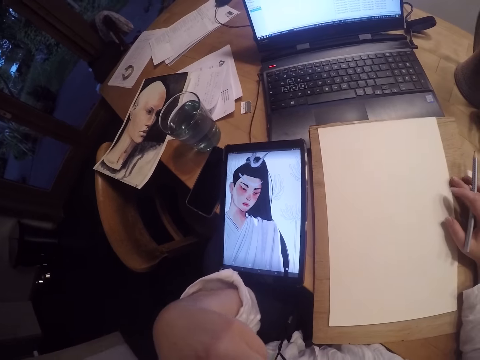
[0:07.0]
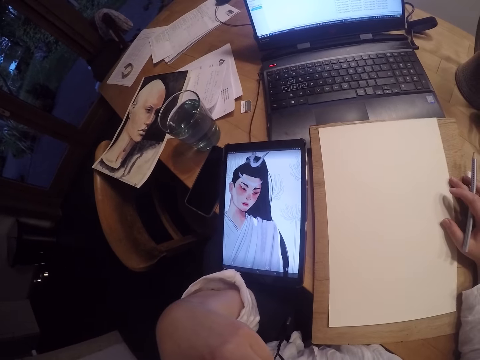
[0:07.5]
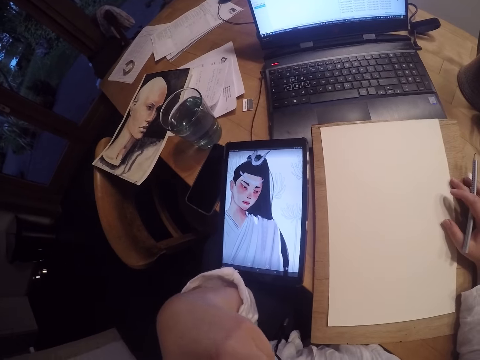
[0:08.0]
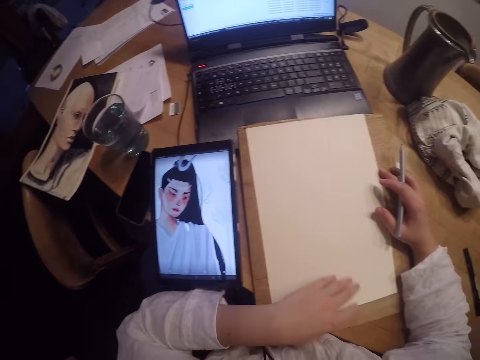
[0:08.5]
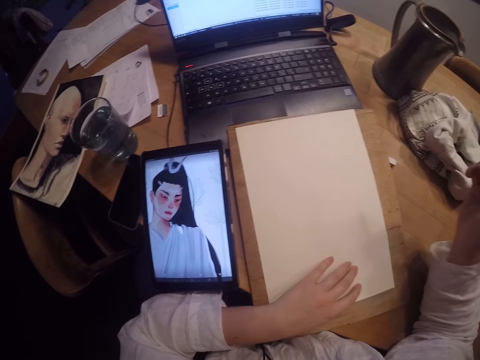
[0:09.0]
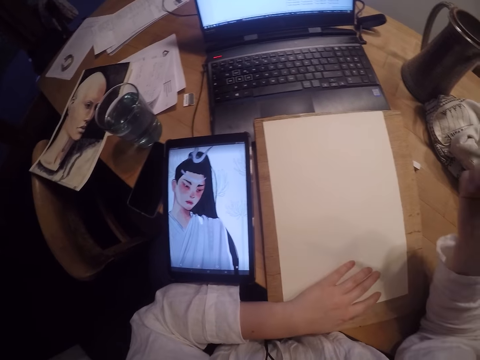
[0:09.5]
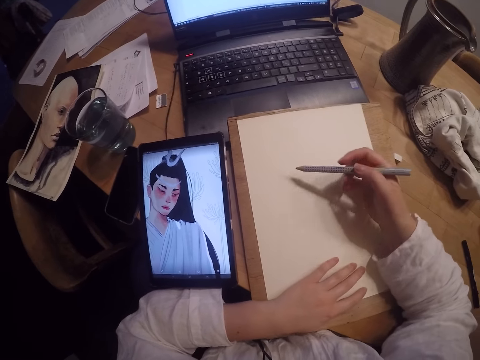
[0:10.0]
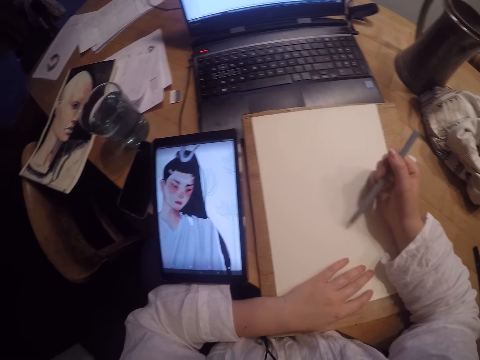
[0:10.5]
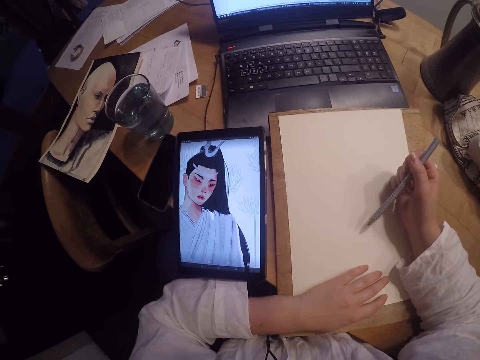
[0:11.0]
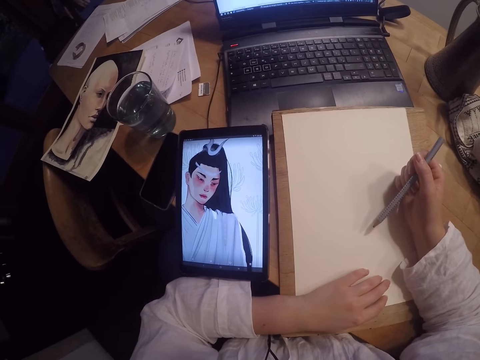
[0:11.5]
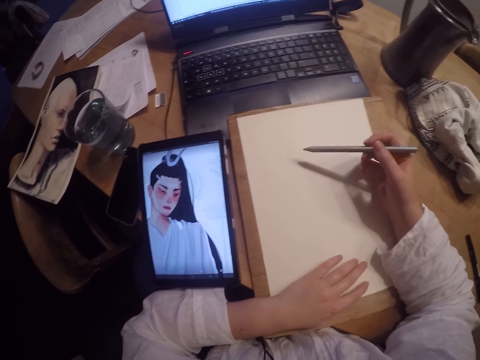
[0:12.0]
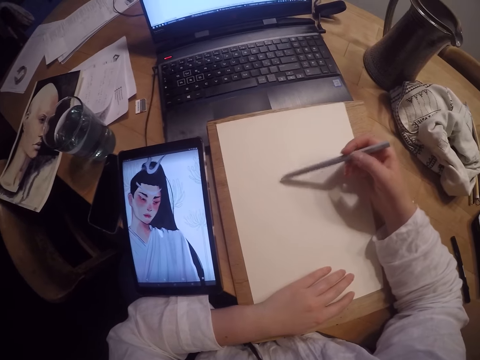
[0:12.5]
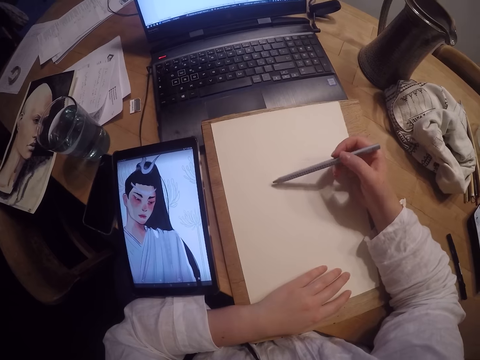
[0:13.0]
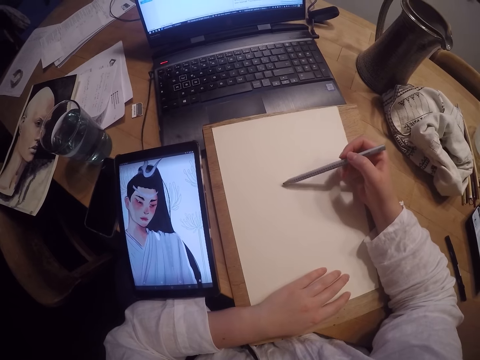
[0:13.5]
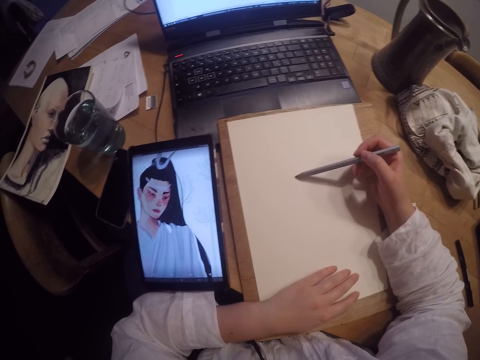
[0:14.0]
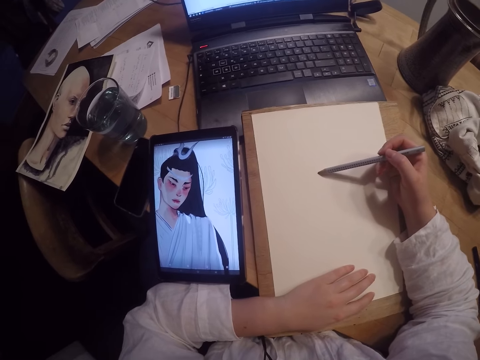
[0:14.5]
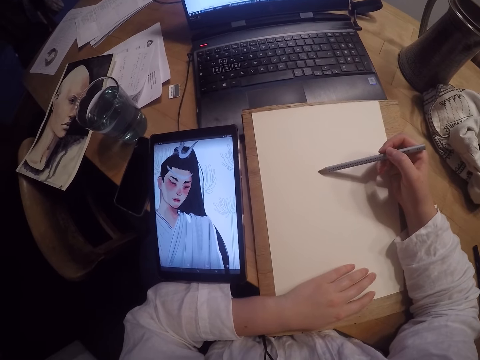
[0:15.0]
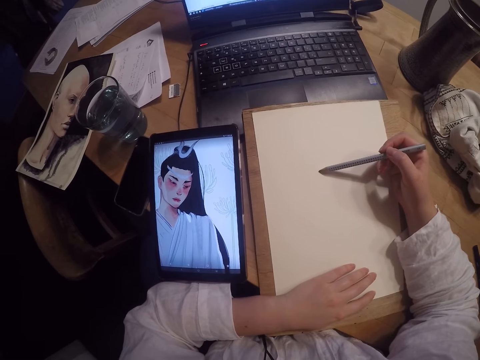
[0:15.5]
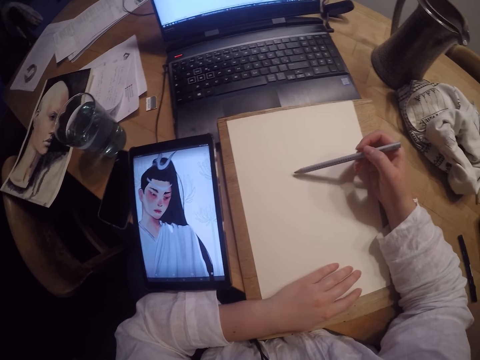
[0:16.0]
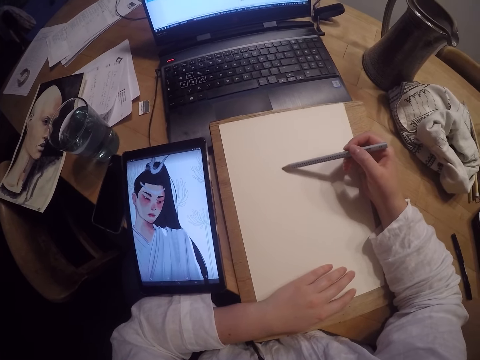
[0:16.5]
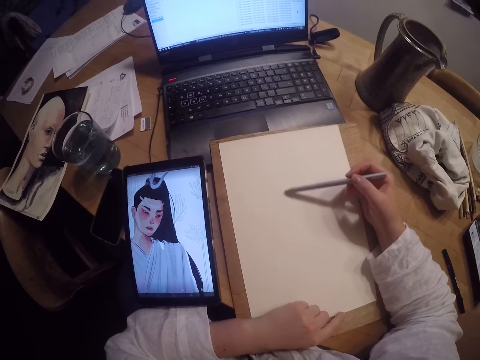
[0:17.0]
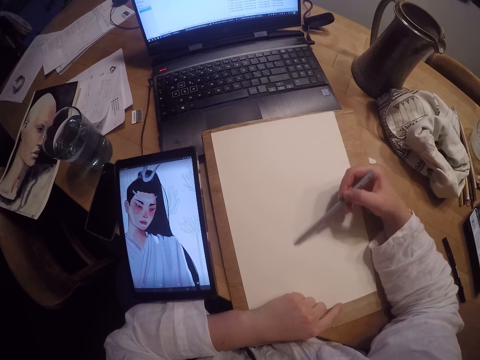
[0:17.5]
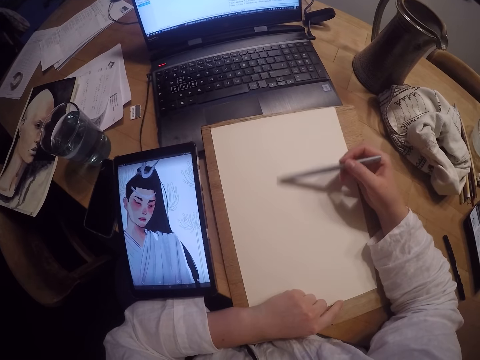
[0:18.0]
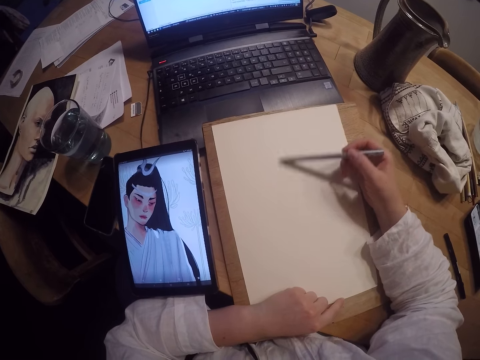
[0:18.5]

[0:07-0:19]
The camera wearer places her left hand on the paper sheet. She draws on the paper sheet with the pencil.

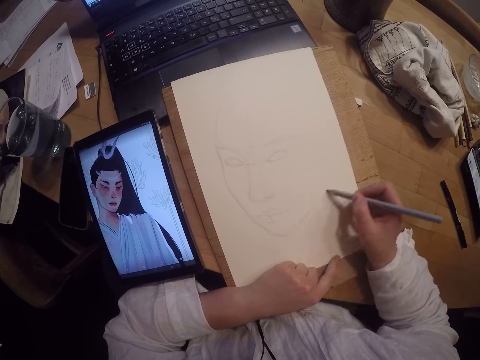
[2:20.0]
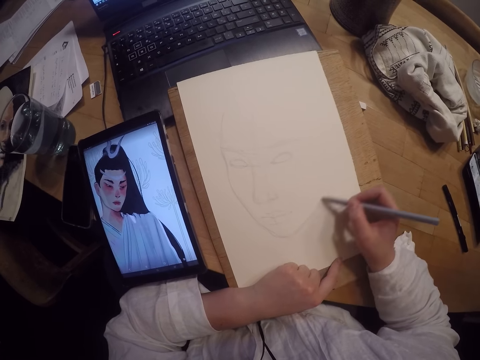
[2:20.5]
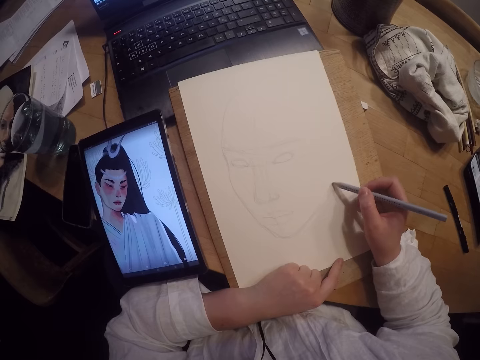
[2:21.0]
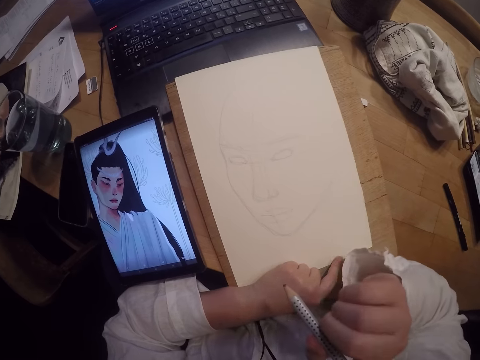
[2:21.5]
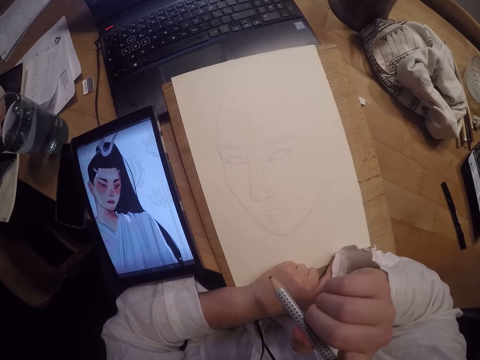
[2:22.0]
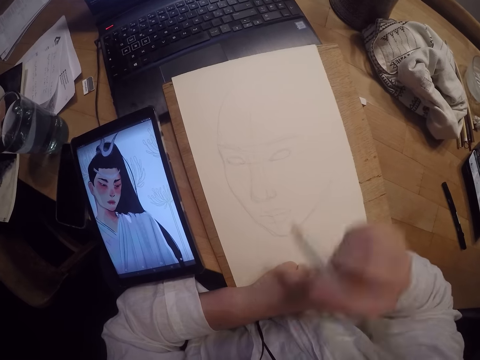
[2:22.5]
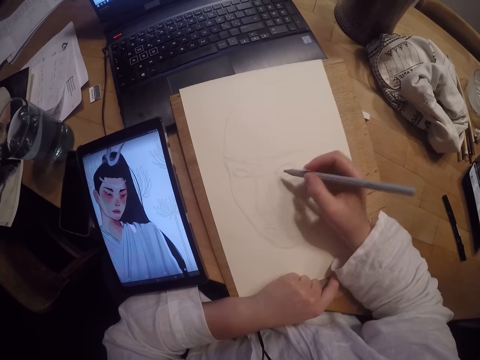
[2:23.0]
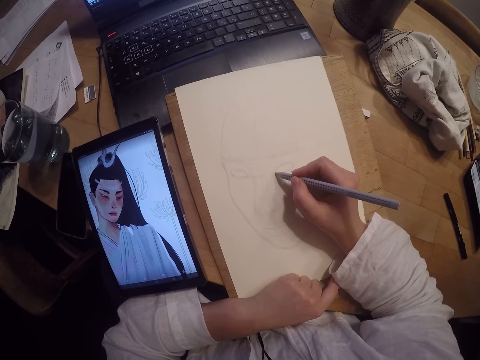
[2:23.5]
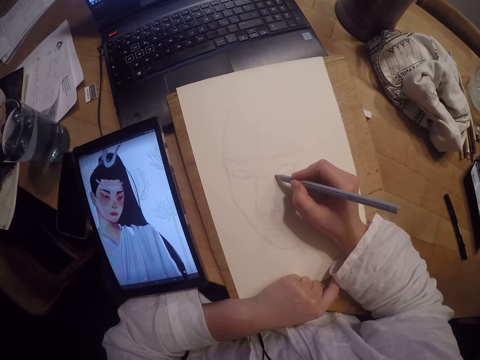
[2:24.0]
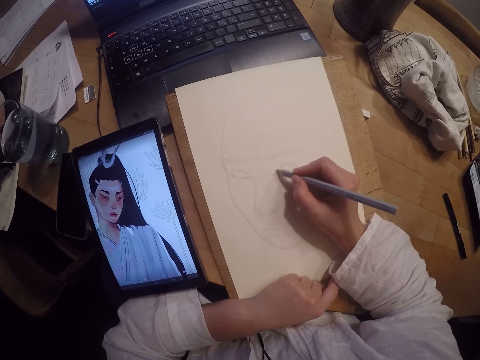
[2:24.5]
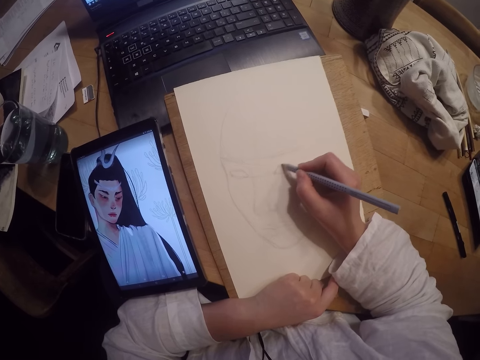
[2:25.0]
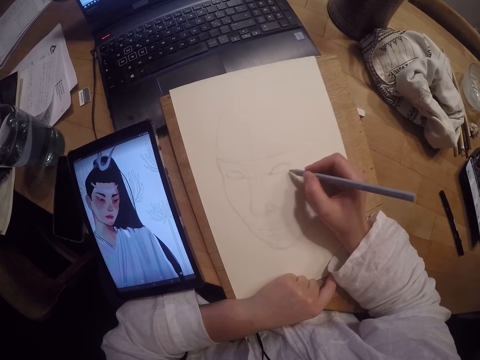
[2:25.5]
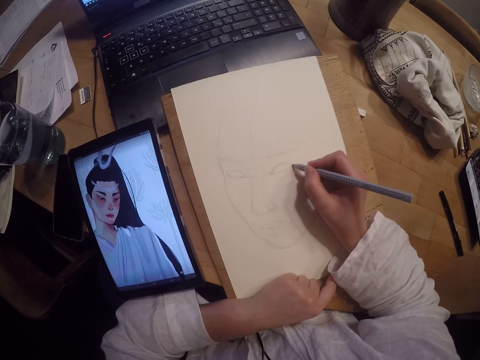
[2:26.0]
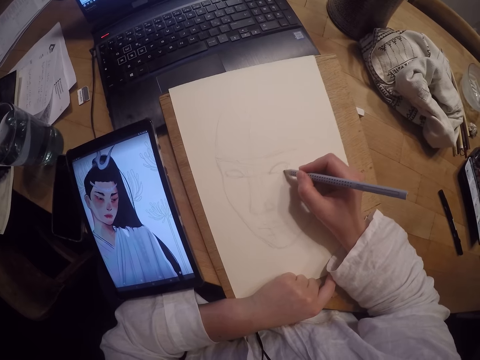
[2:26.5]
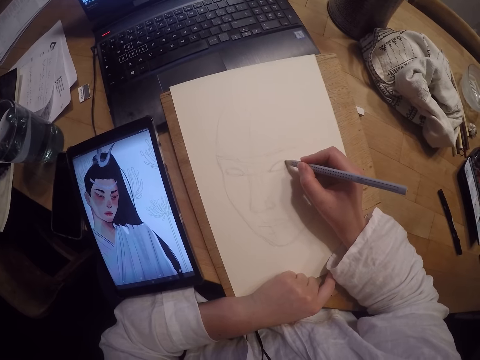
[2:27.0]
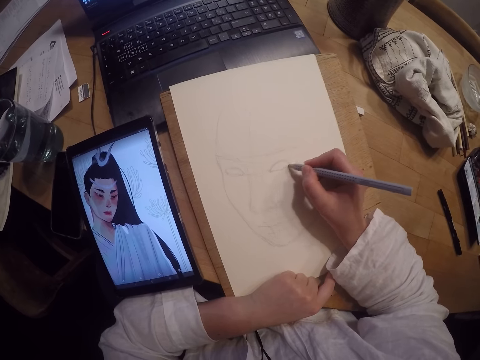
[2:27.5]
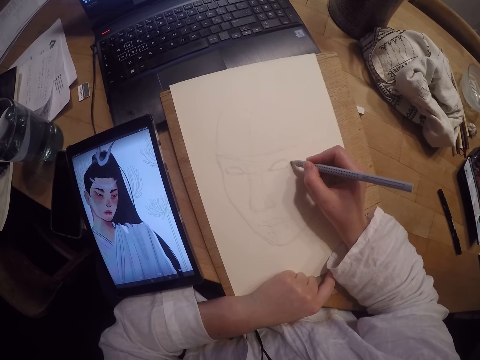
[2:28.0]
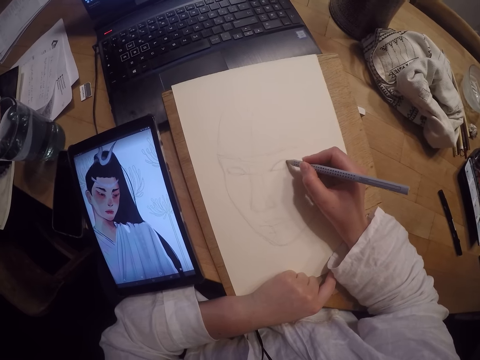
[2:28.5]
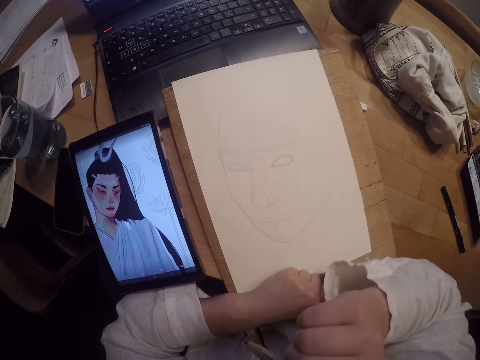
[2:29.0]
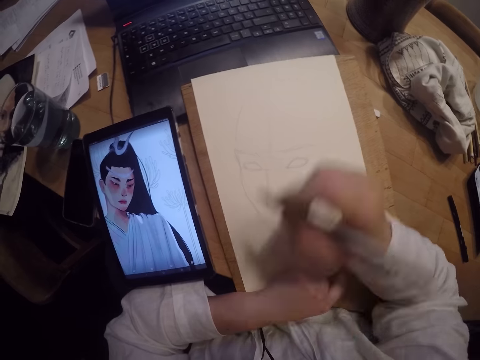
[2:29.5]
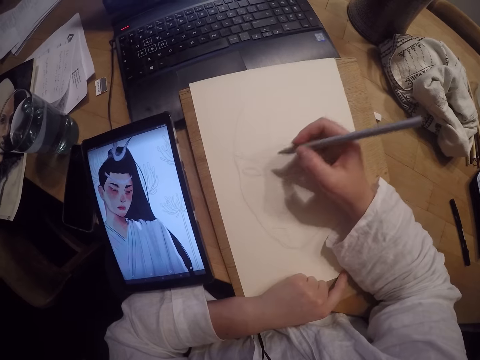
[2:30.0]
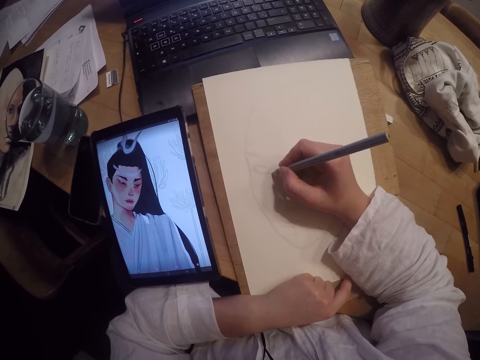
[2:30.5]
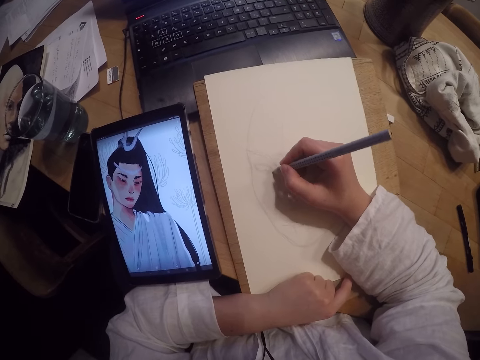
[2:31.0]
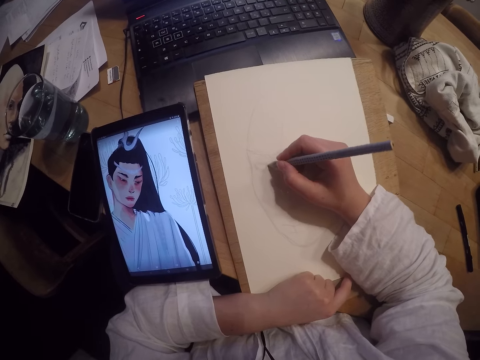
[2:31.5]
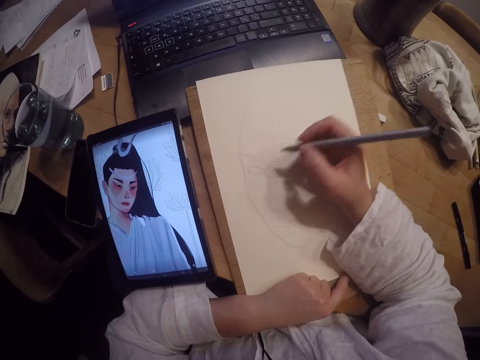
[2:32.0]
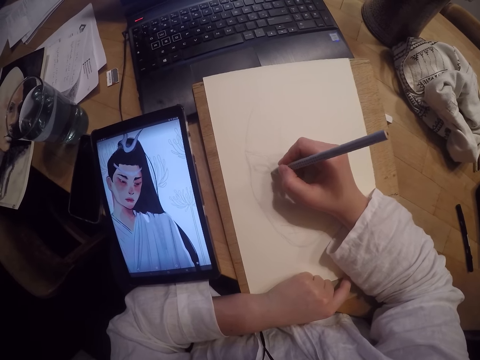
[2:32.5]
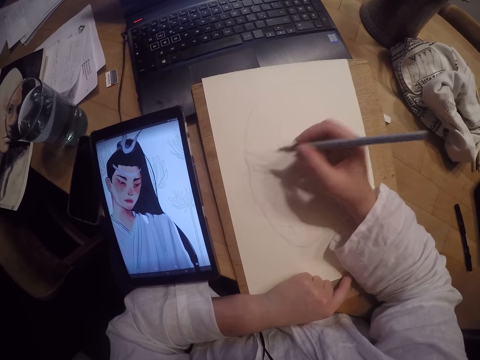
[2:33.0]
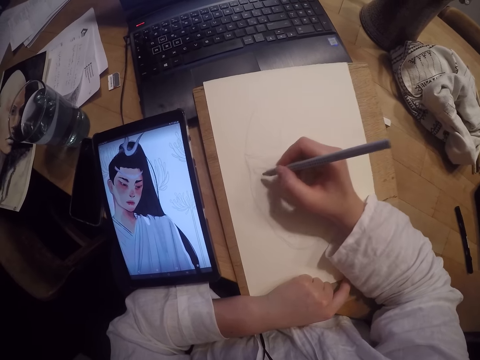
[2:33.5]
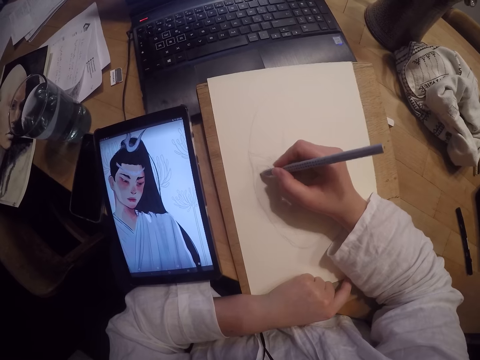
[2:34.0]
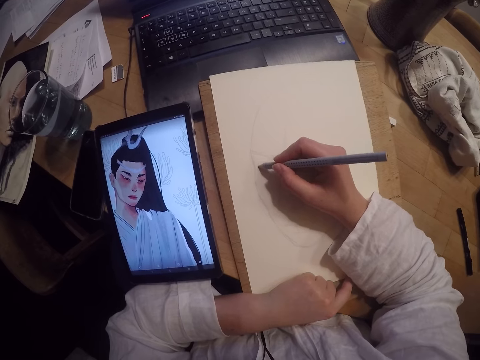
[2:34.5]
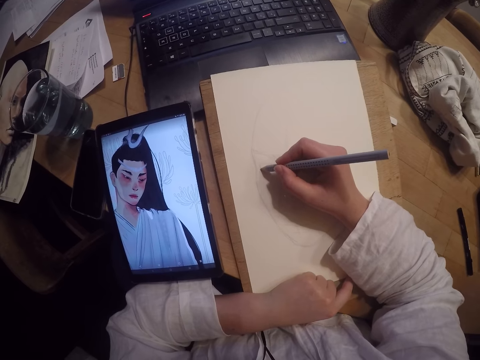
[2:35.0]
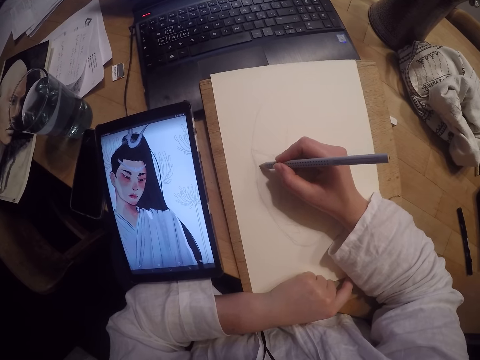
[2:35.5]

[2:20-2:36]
The camera wearer touches her face. She draws on the paper. She touches her face. She draws on the paper.
